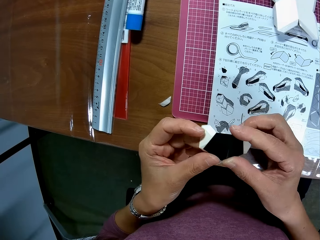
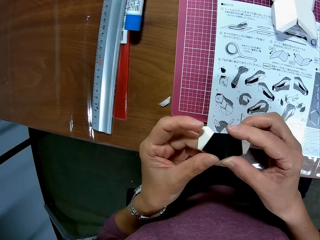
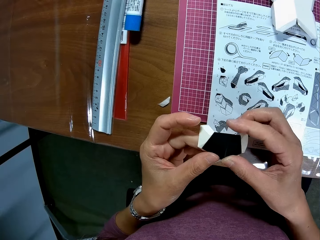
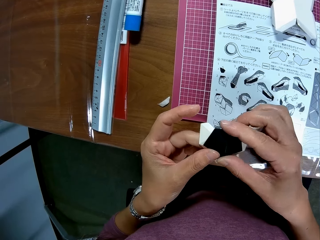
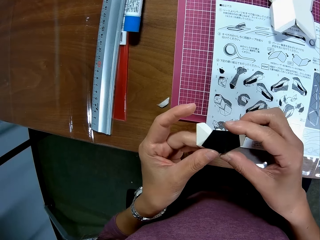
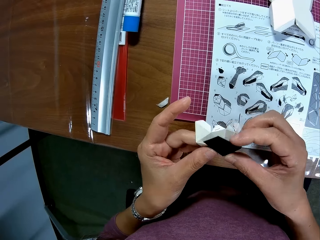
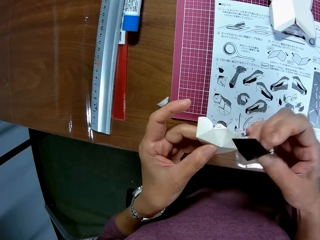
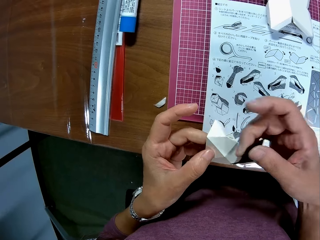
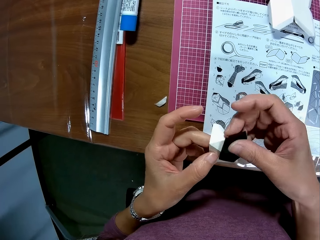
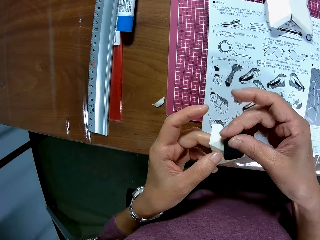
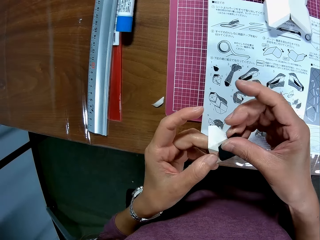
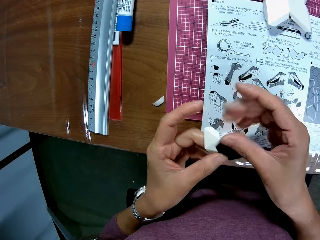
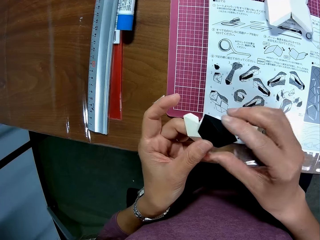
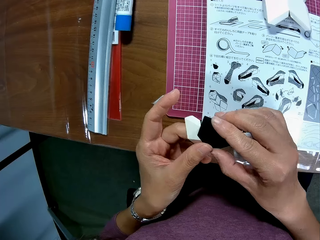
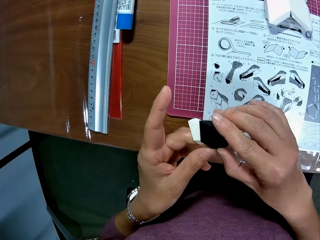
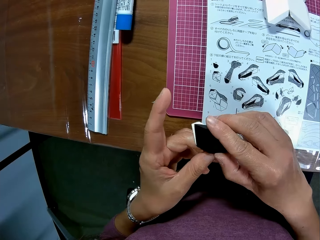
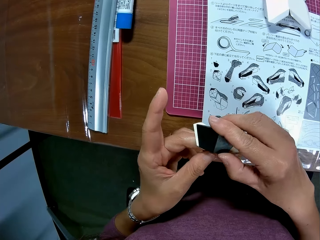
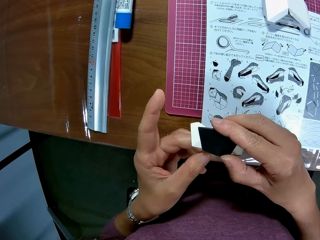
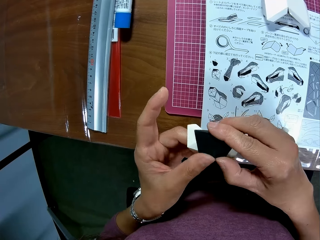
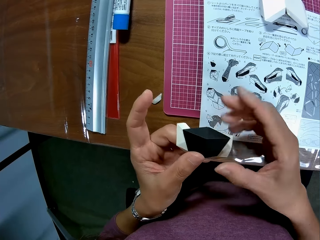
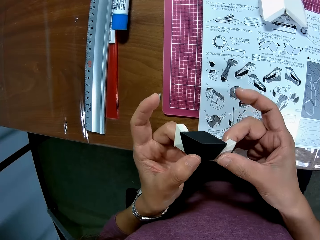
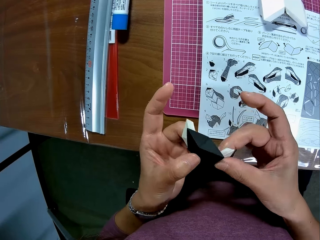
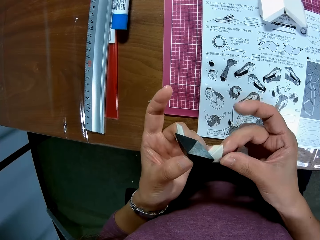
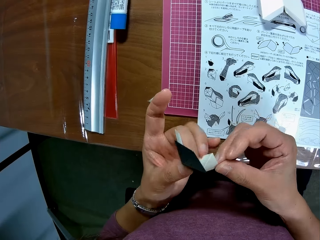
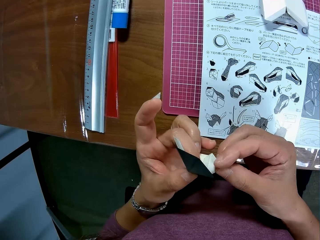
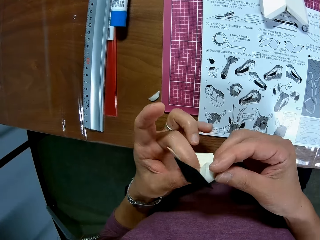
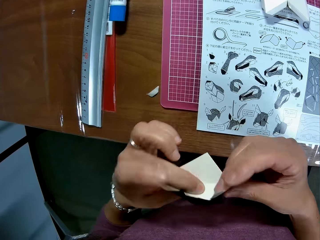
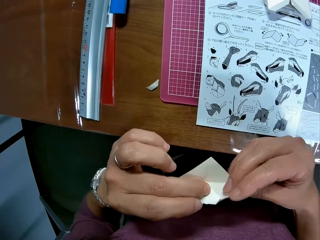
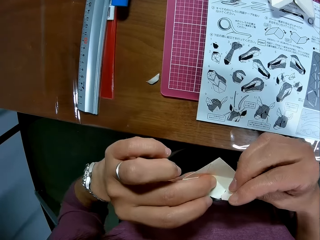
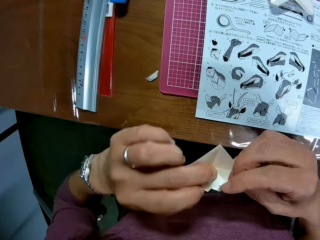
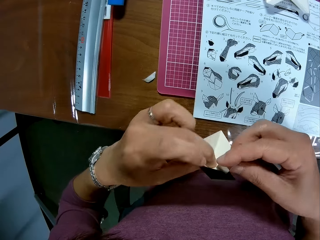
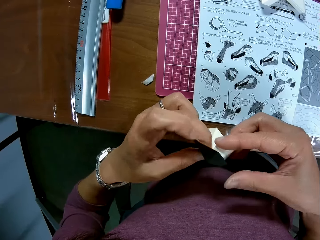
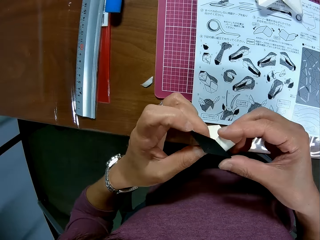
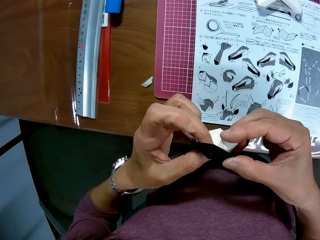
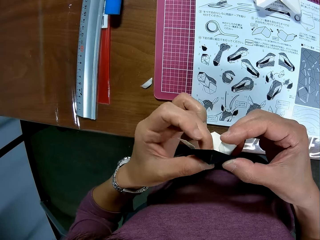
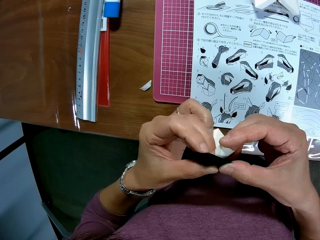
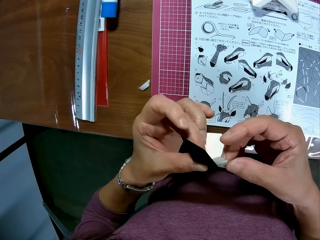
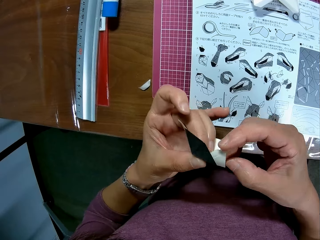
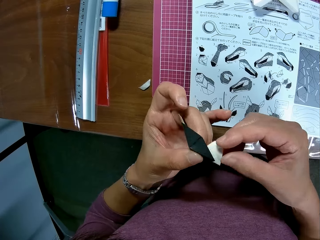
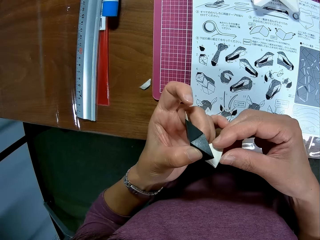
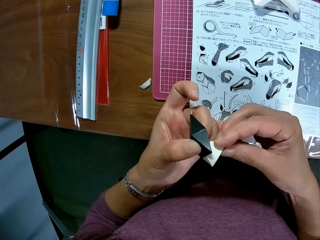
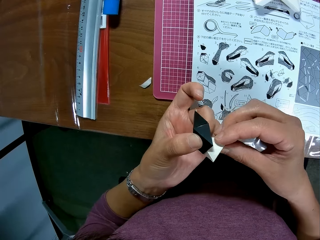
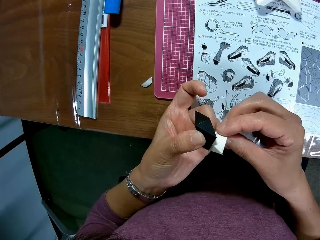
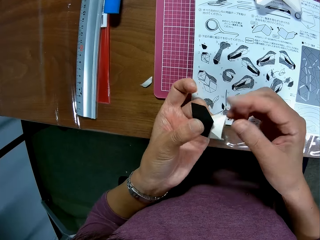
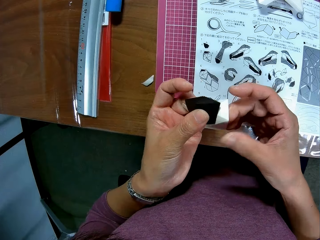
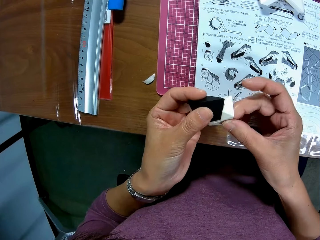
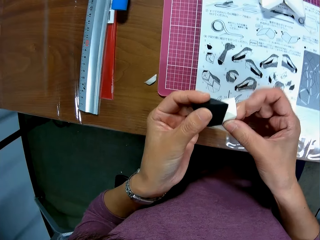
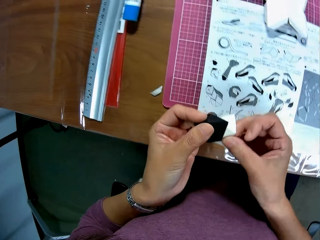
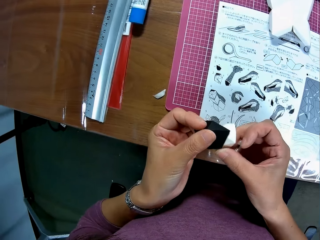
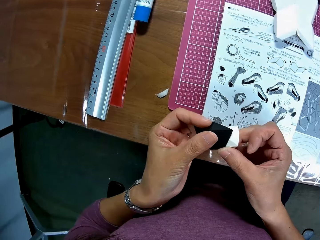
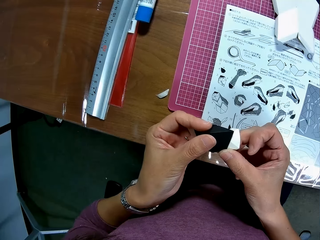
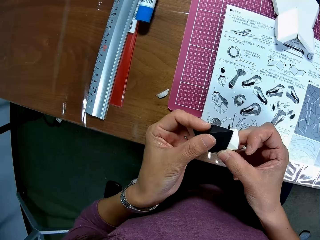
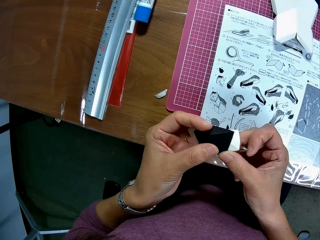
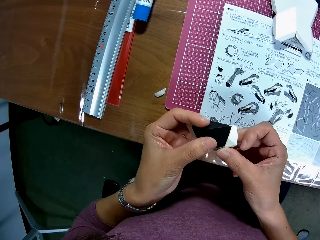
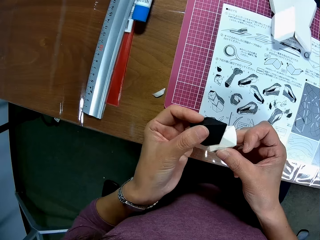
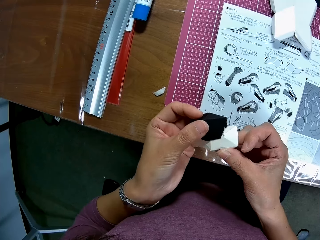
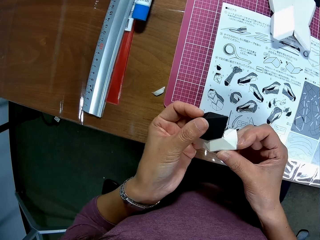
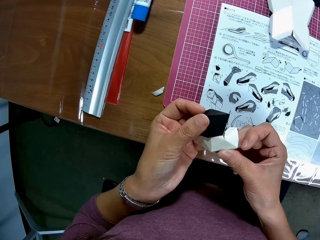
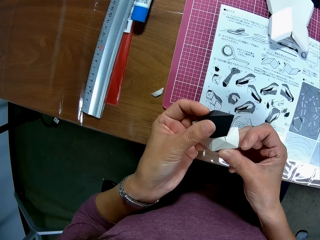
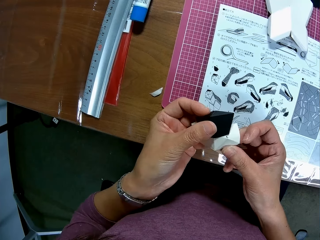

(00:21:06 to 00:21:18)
The camera wearer turns the craft papers. They fix the craft papers together.

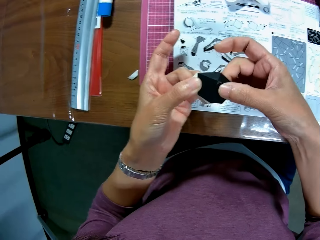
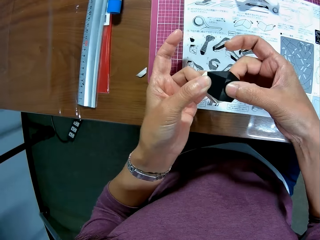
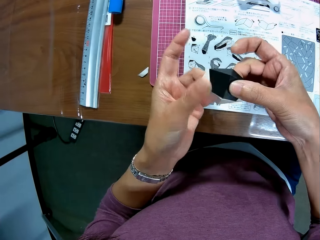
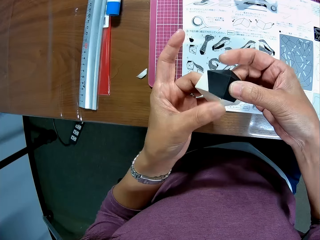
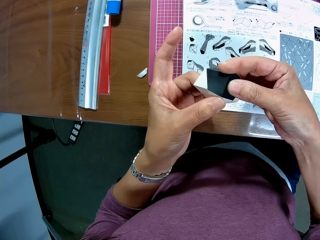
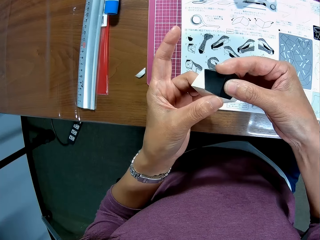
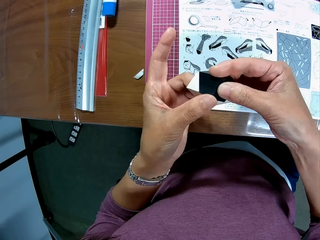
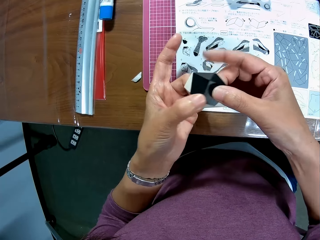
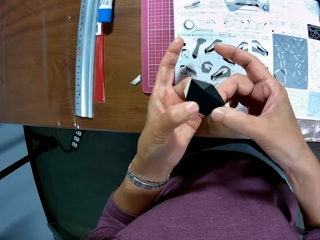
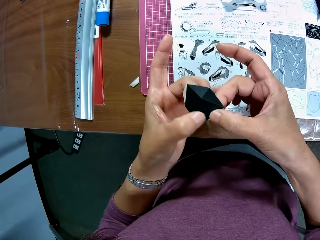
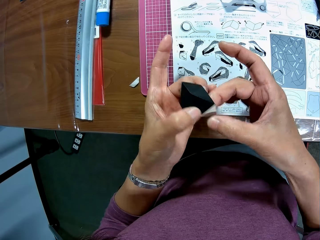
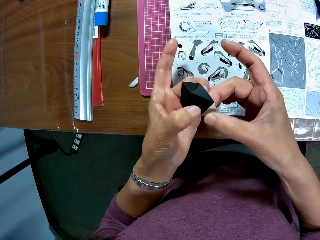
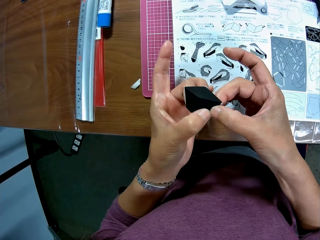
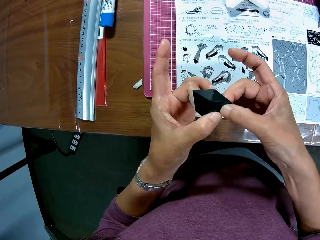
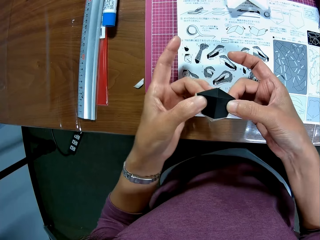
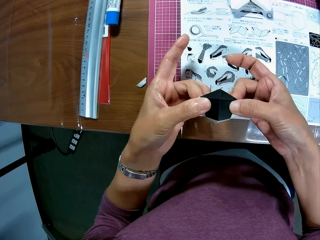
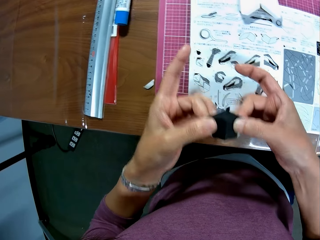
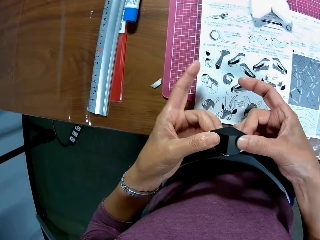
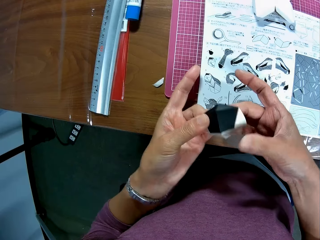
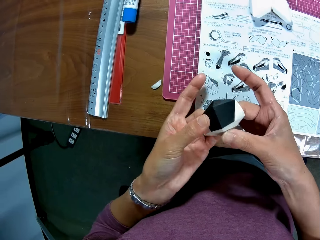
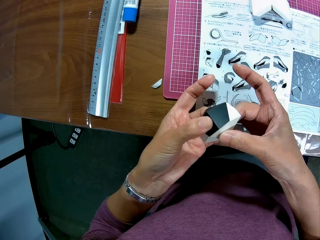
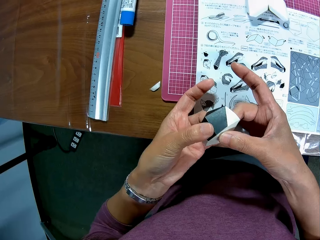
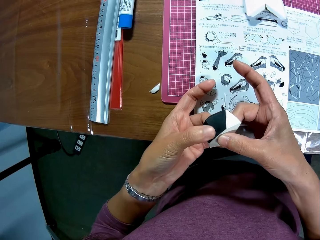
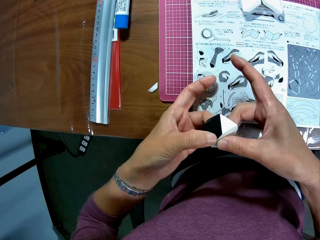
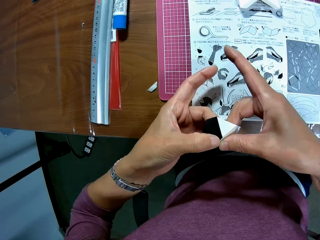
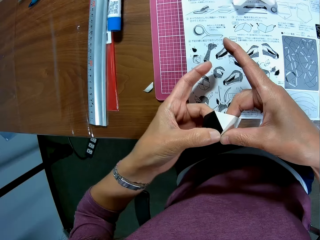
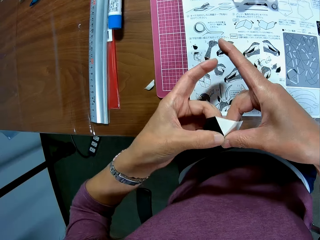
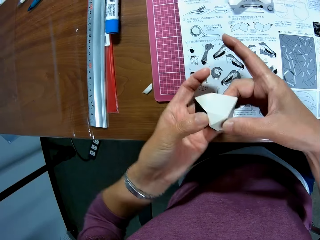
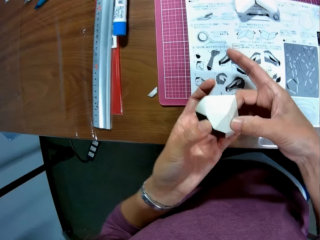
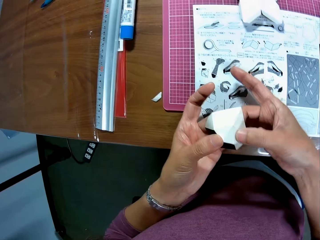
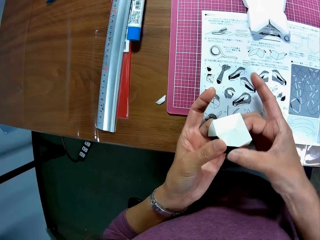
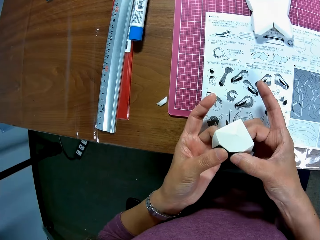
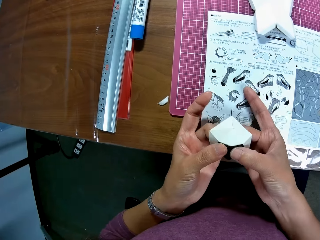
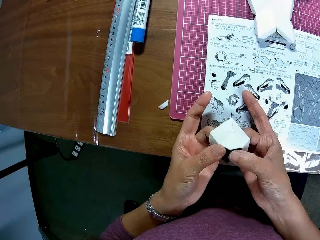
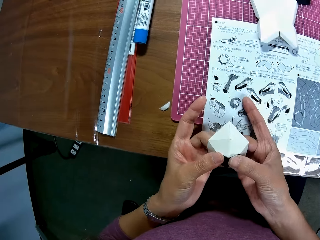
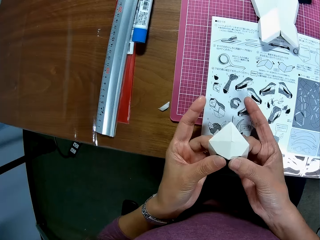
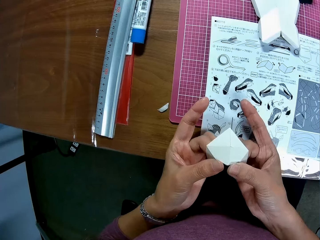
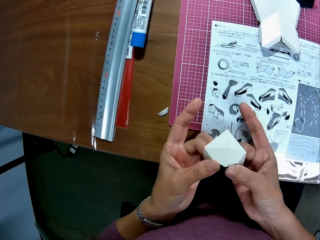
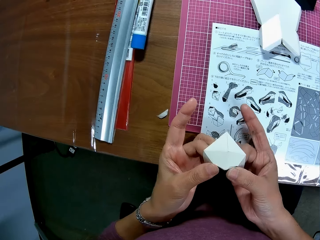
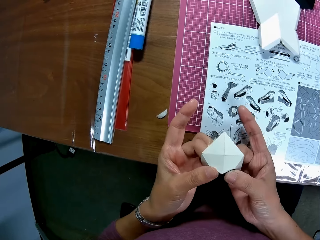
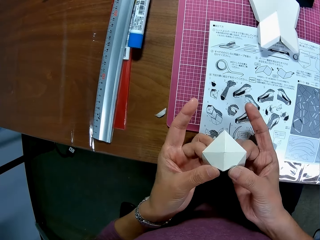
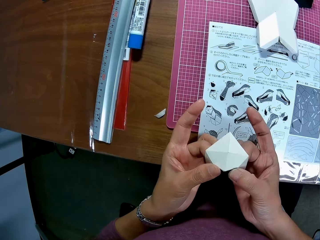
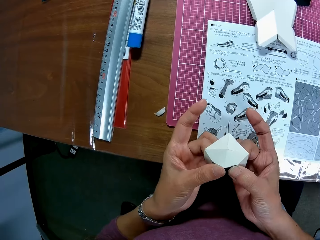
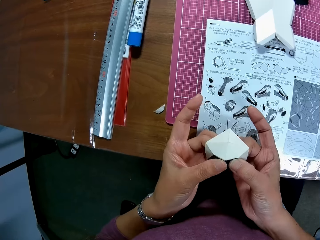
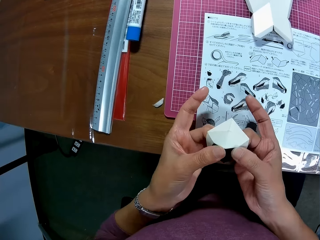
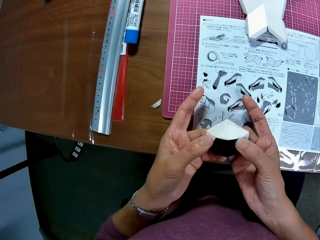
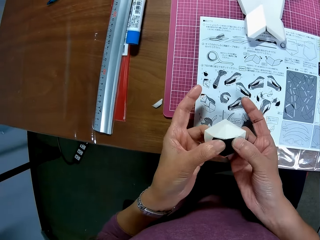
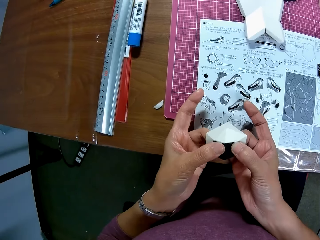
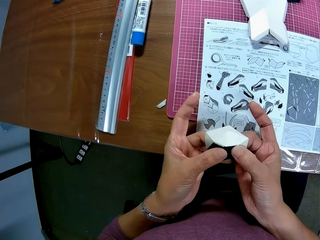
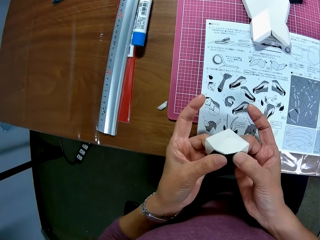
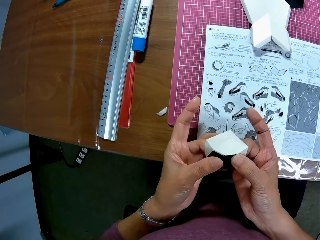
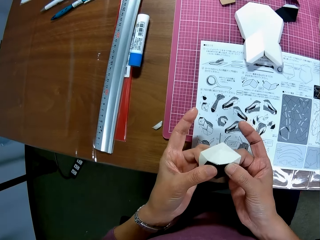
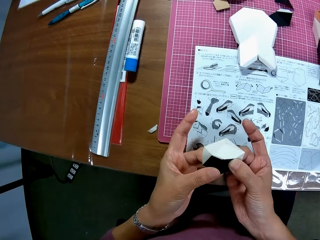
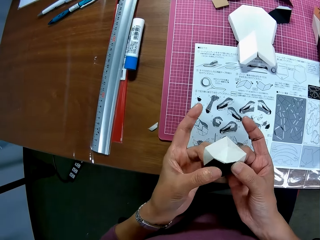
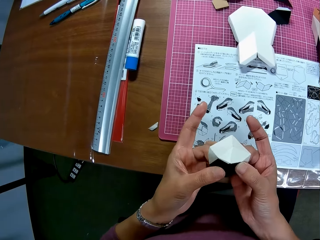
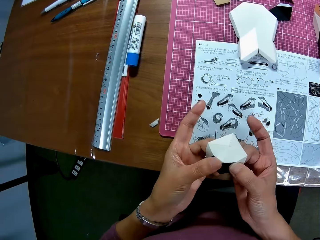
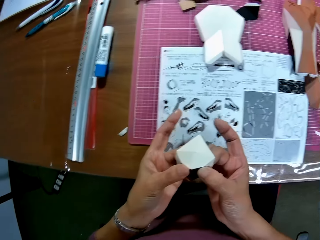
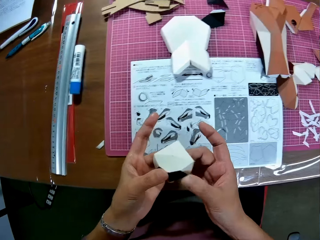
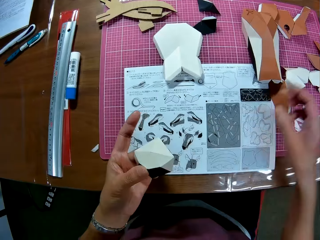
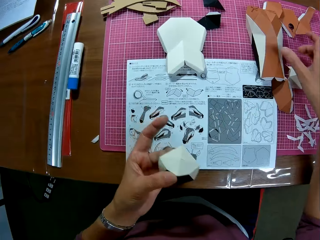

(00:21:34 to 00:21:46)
The camera wearer turns the craft papers. They fix the craft papers together.
